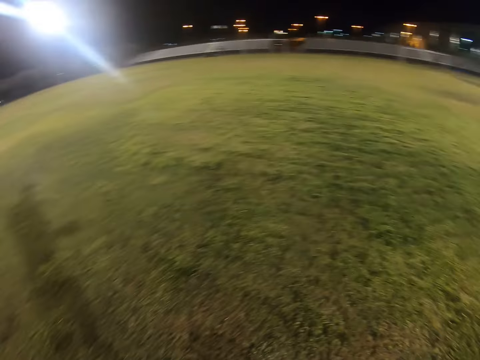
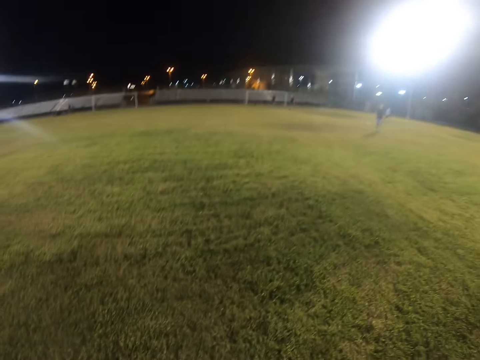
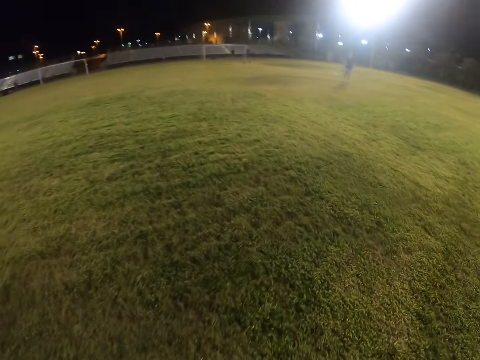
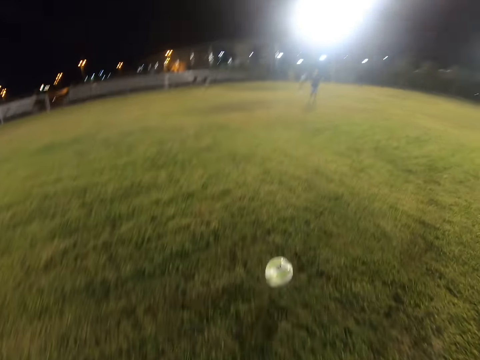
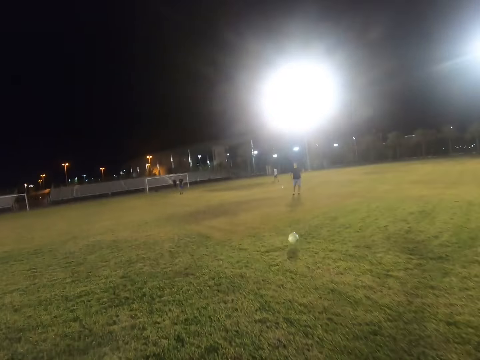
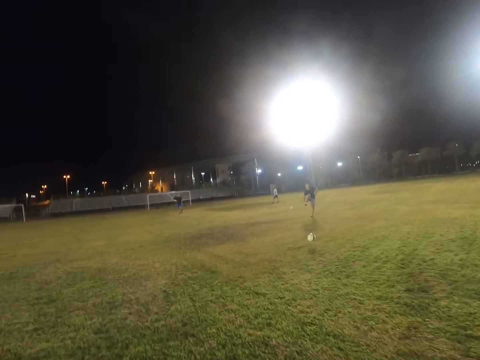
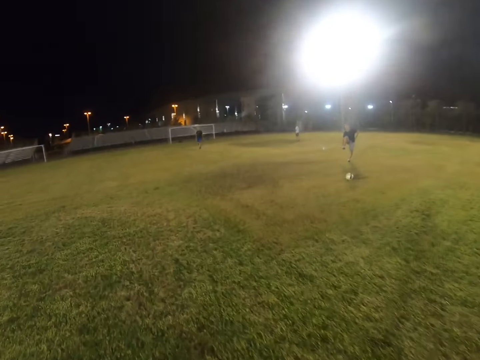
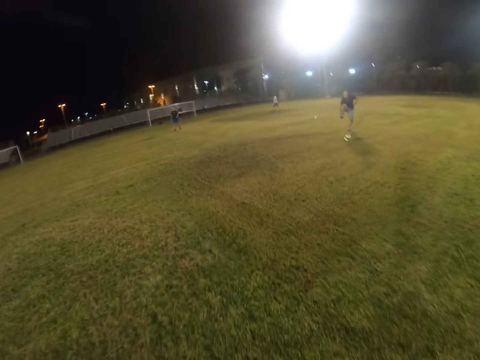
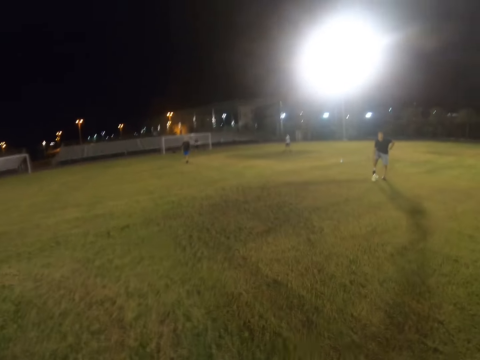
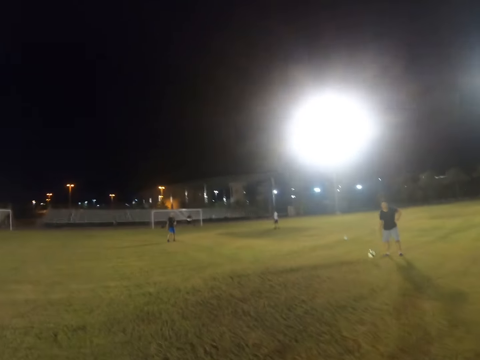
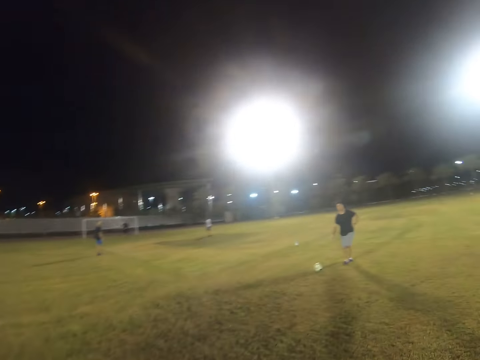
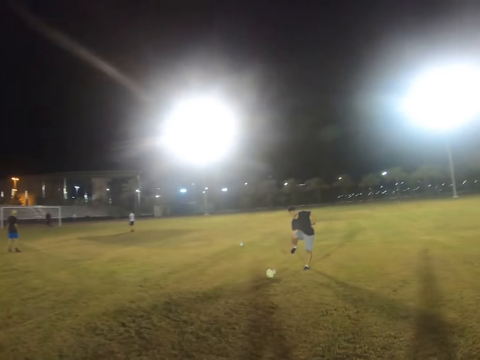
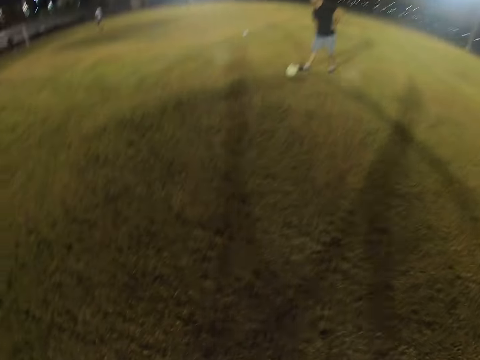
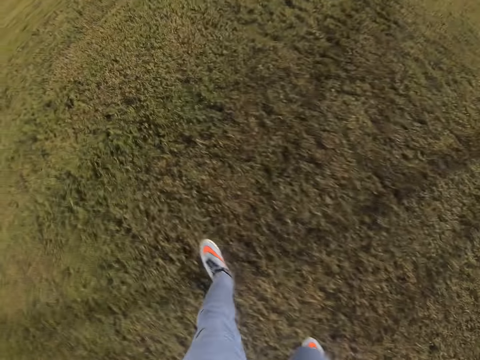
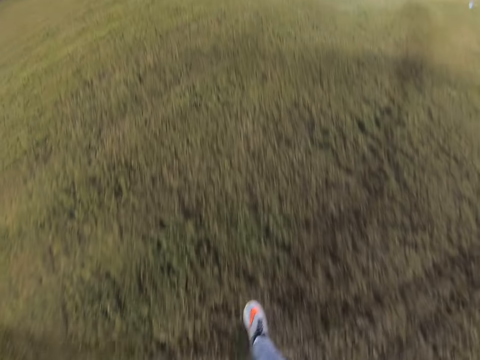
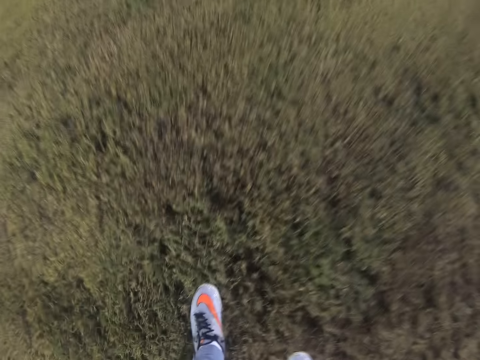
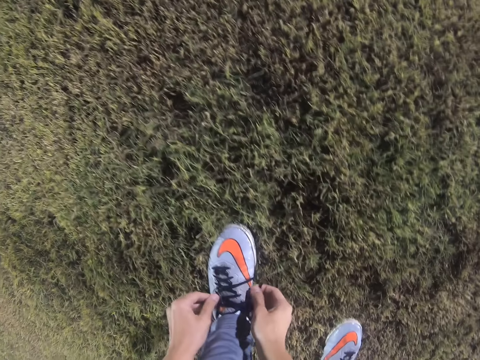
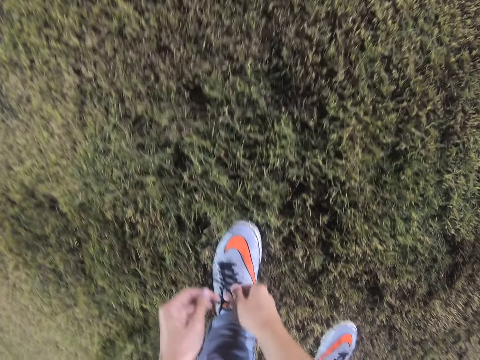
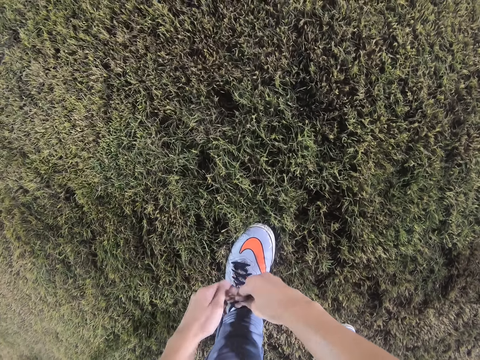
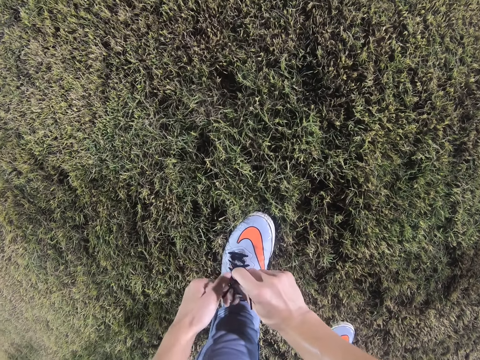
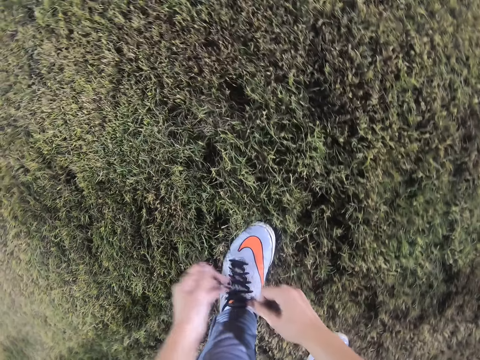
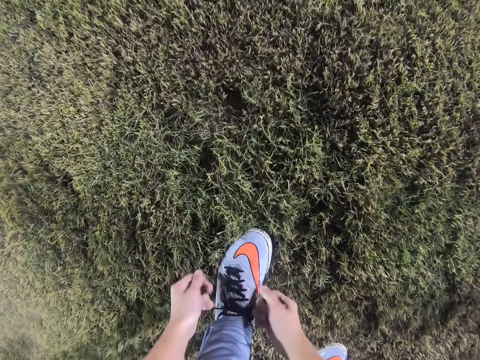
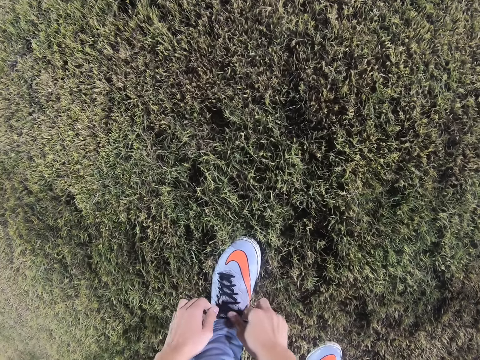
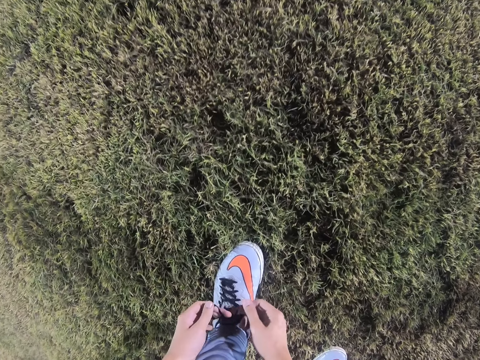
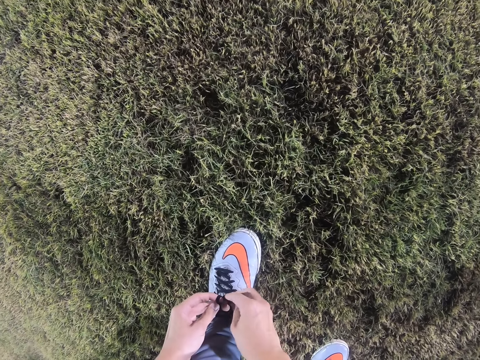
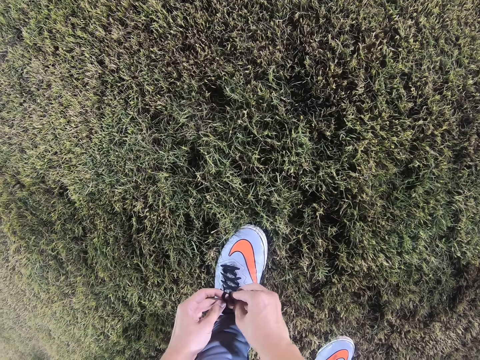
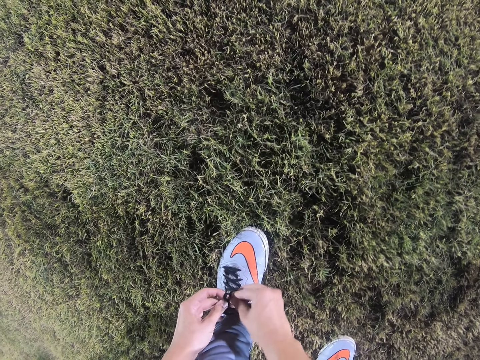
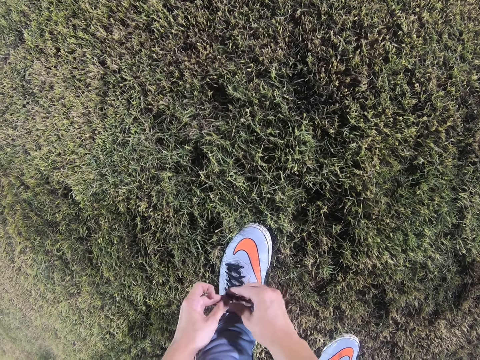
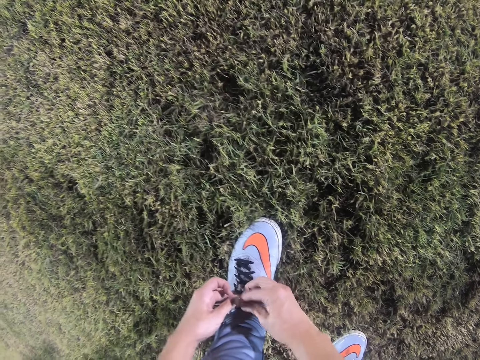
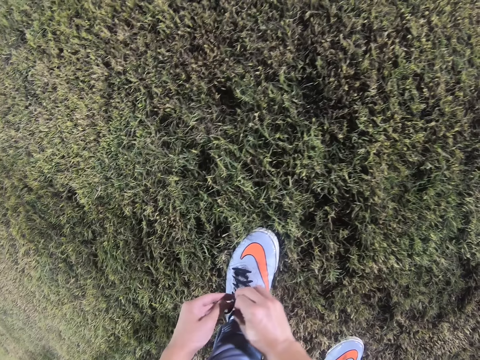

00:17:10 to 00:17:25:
The camera wearer ties the shoe lace.

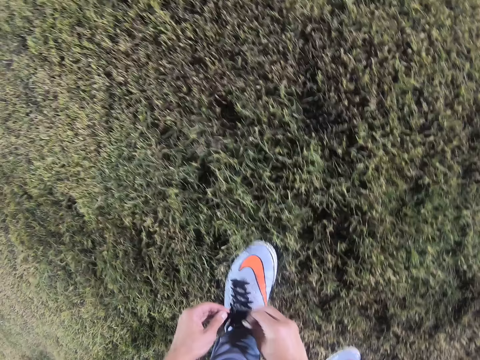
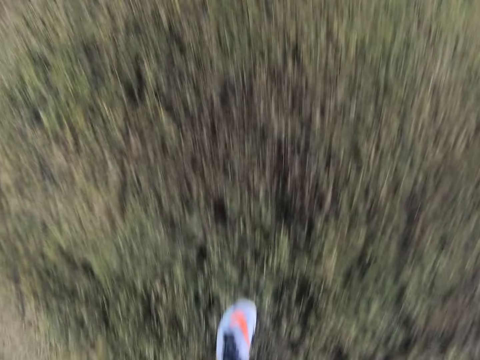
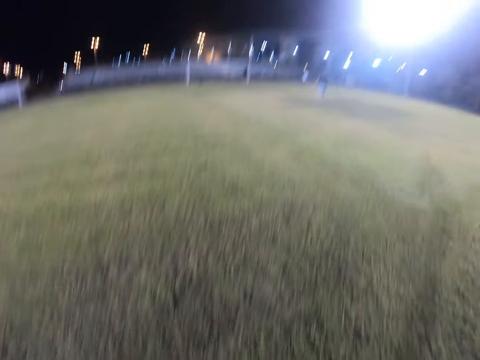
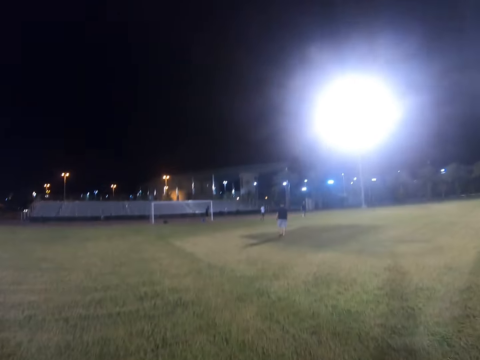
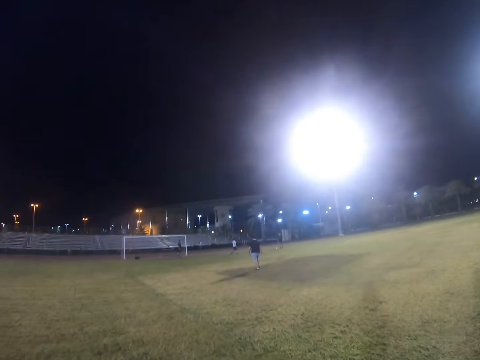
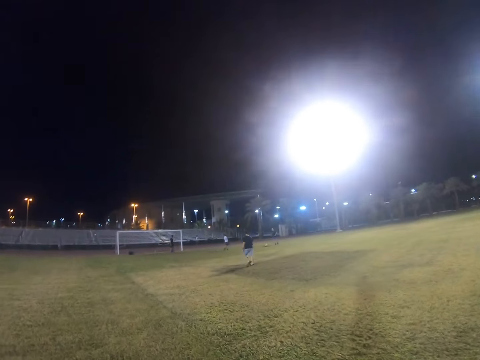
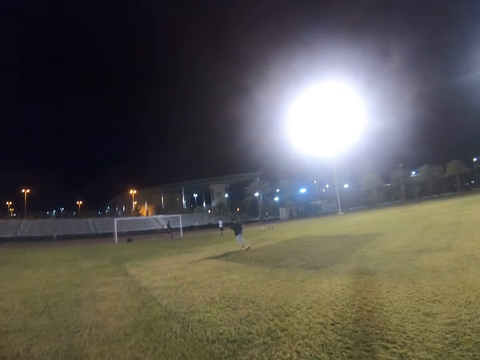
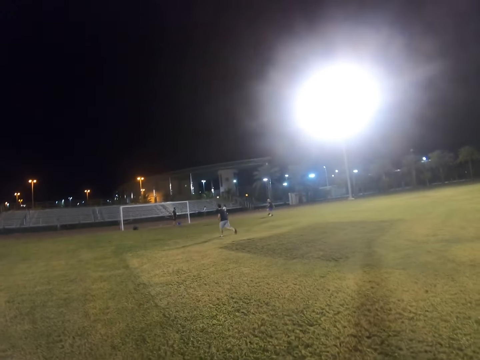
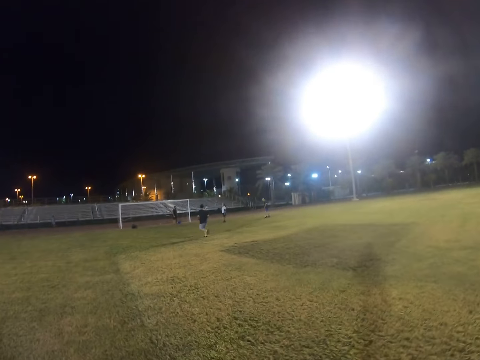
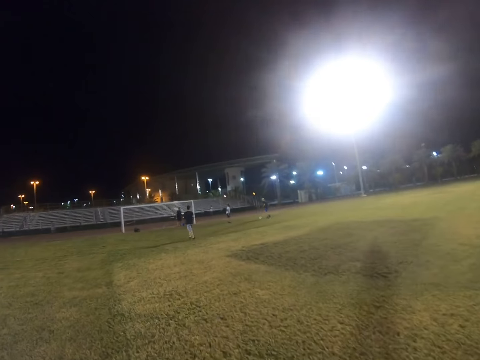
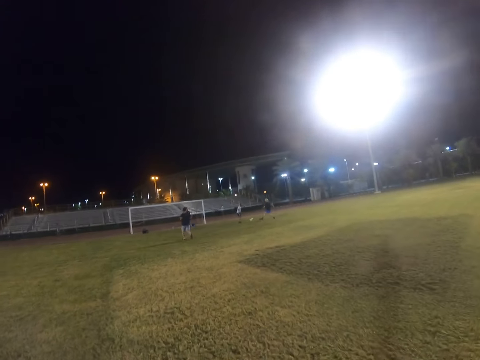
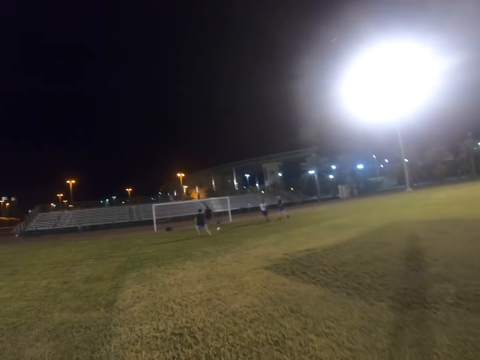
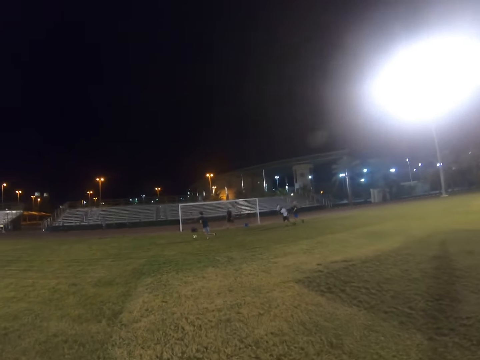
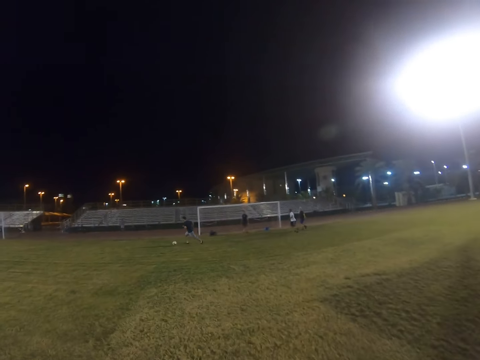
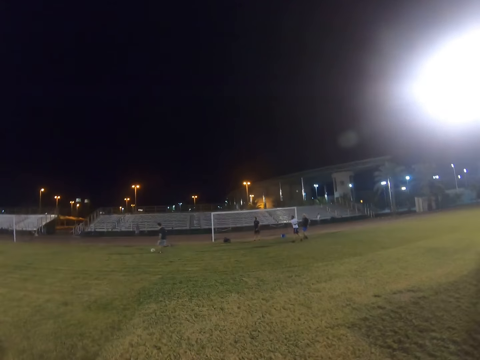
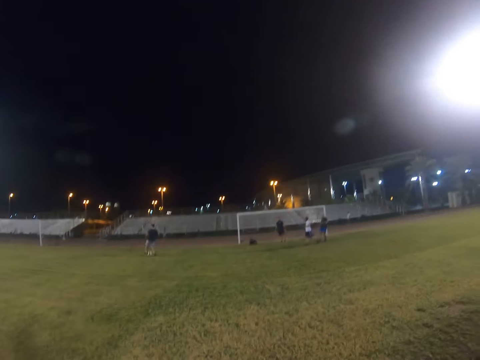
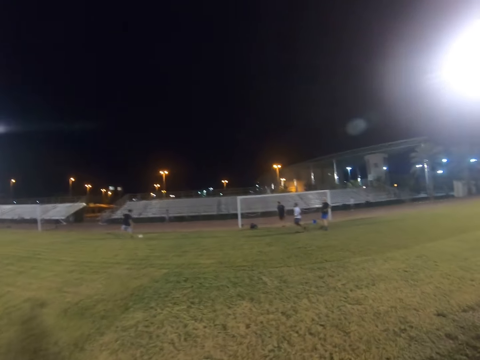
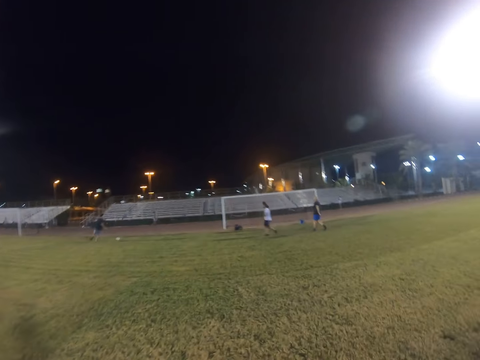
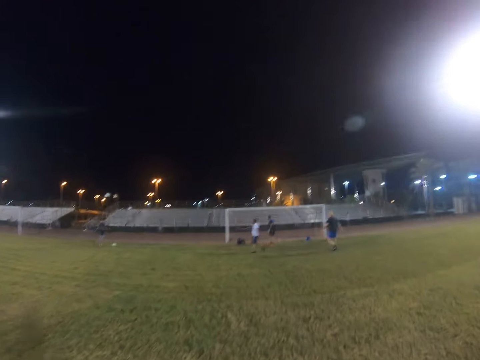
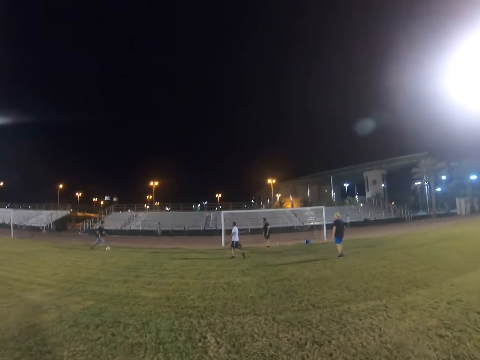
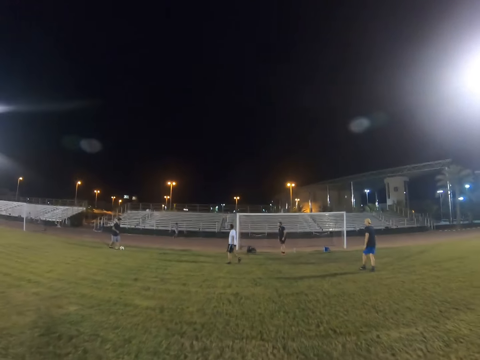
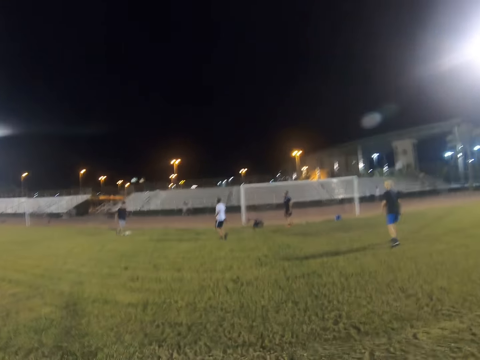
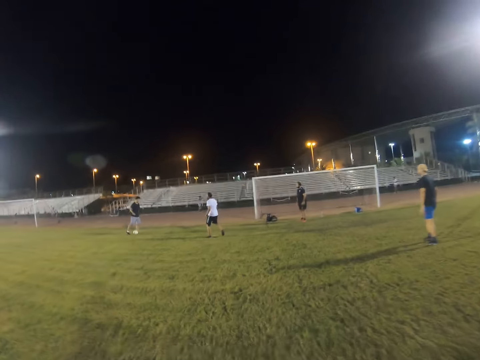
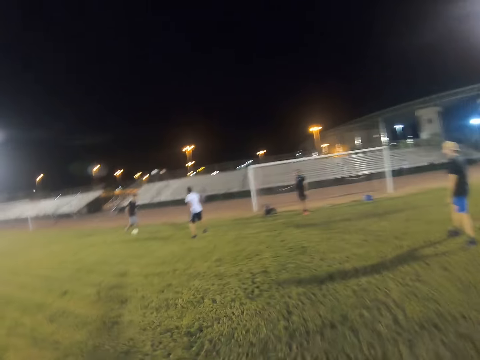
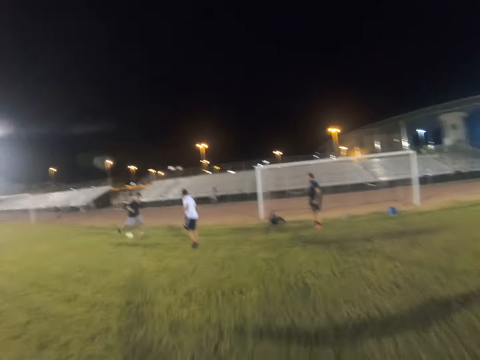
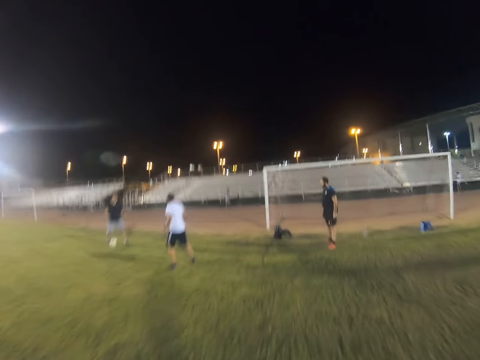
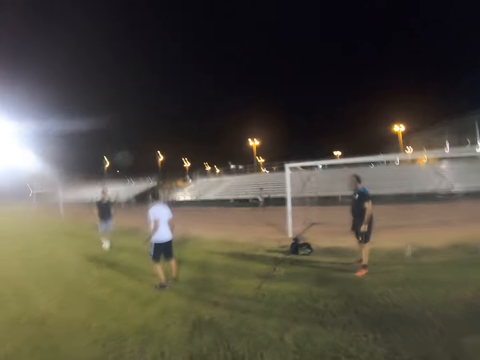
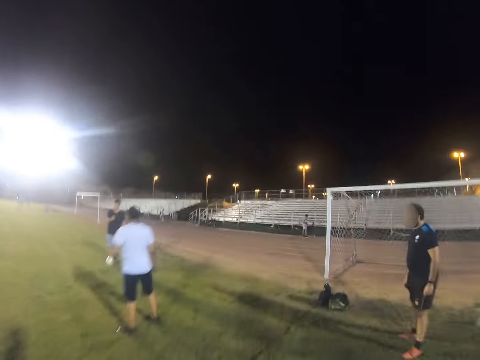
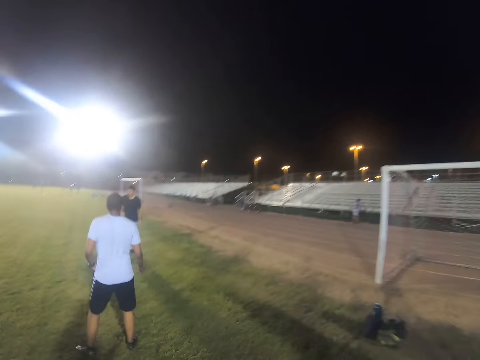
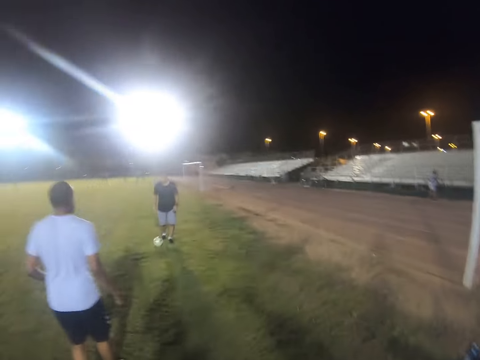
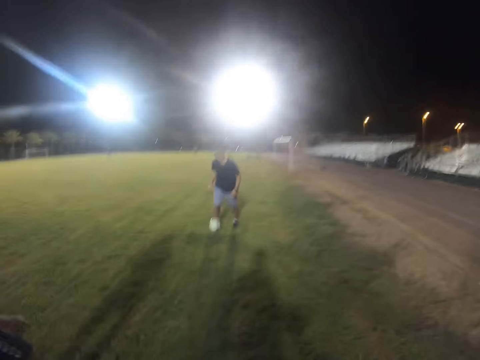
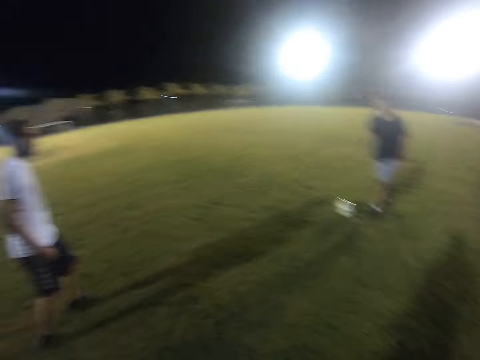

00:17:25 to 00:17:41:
A man runs in the field. Another man plays the football game. The first man runs after the ball. A person kicks the ball. The first man plays with the ball.
